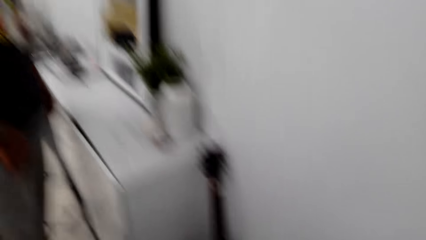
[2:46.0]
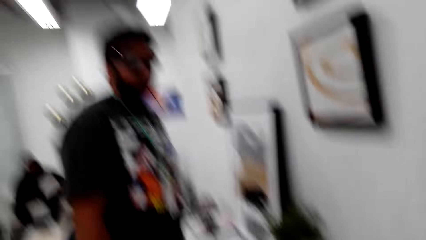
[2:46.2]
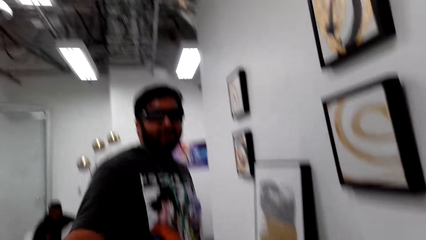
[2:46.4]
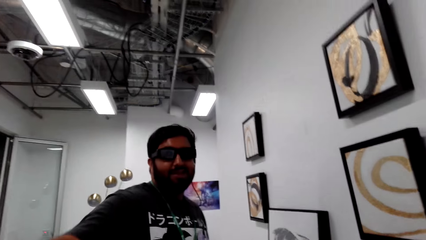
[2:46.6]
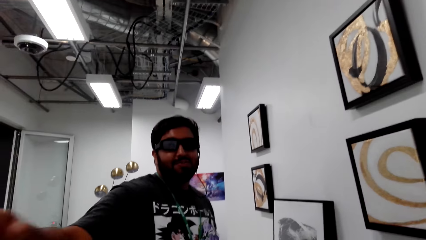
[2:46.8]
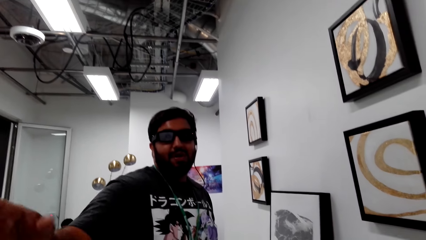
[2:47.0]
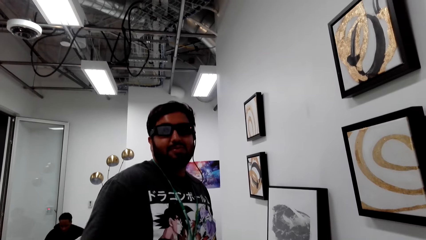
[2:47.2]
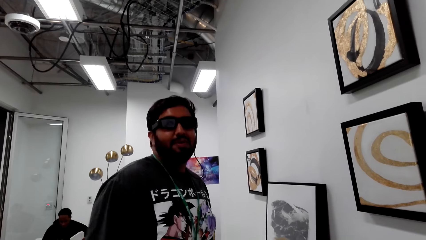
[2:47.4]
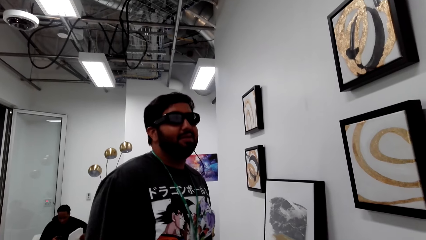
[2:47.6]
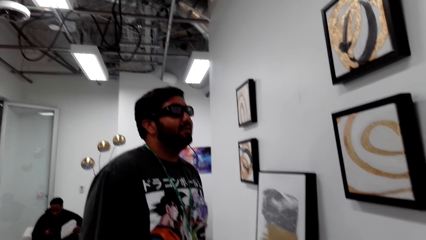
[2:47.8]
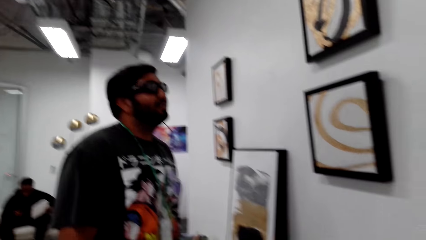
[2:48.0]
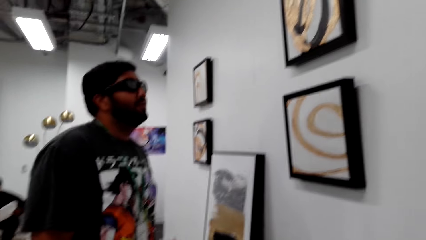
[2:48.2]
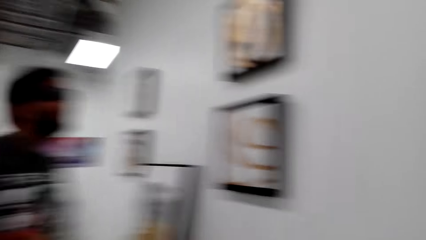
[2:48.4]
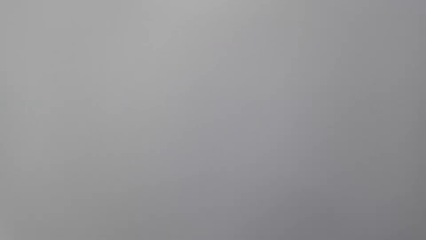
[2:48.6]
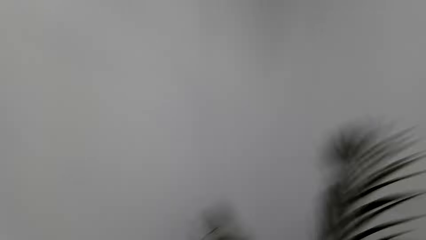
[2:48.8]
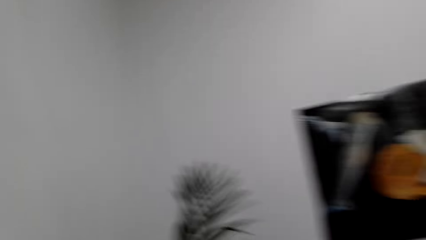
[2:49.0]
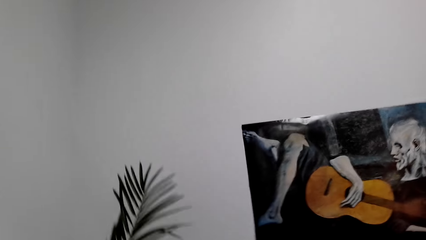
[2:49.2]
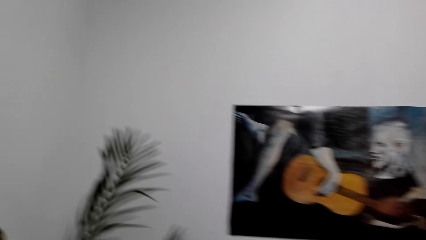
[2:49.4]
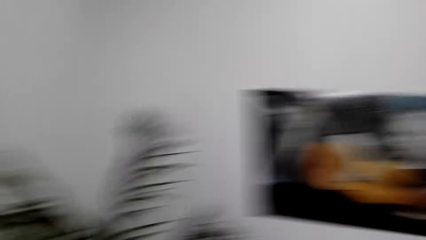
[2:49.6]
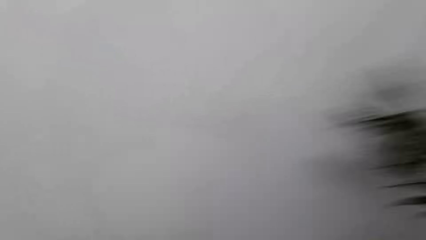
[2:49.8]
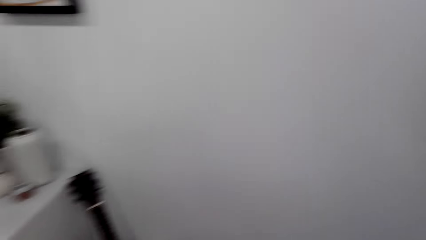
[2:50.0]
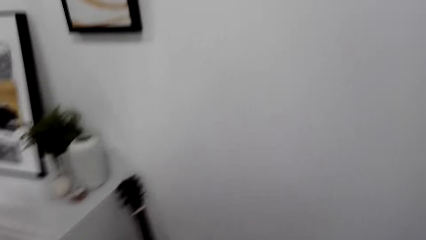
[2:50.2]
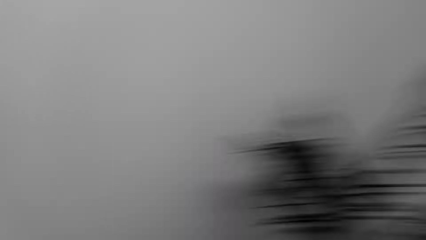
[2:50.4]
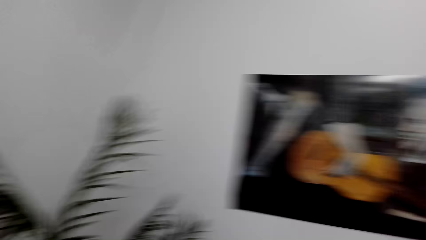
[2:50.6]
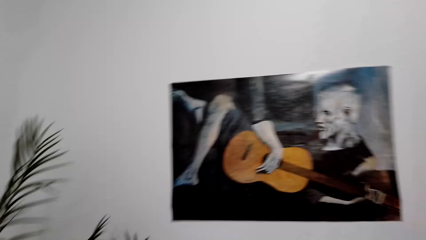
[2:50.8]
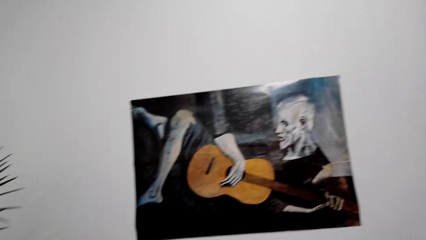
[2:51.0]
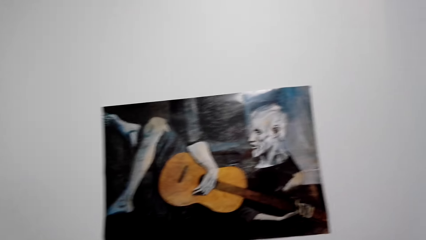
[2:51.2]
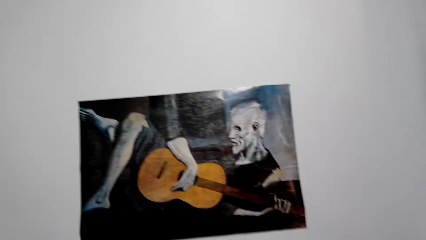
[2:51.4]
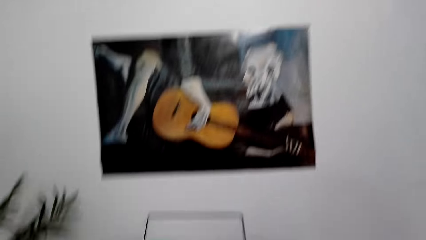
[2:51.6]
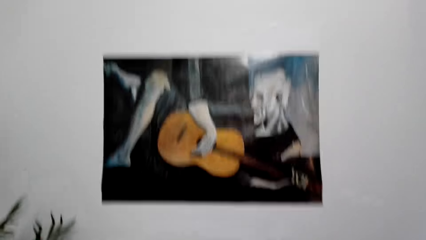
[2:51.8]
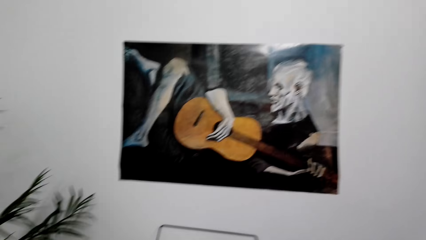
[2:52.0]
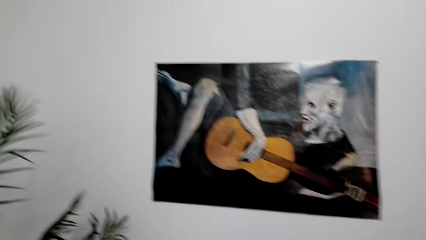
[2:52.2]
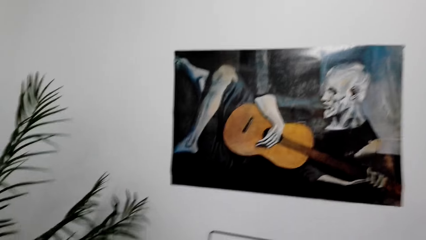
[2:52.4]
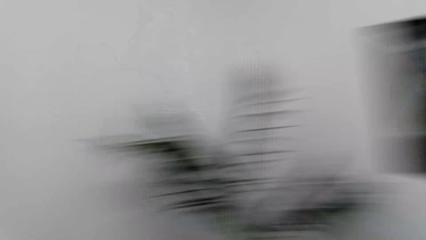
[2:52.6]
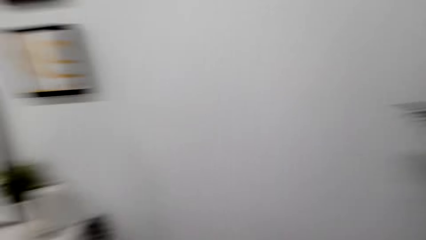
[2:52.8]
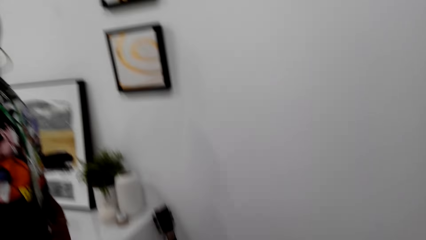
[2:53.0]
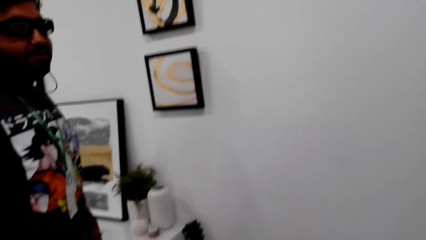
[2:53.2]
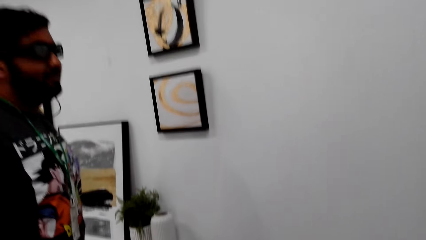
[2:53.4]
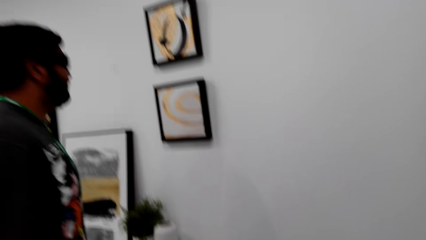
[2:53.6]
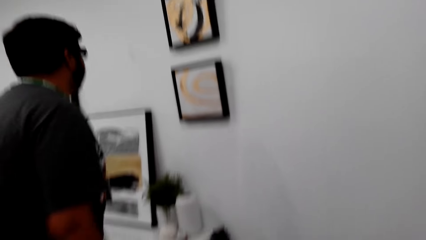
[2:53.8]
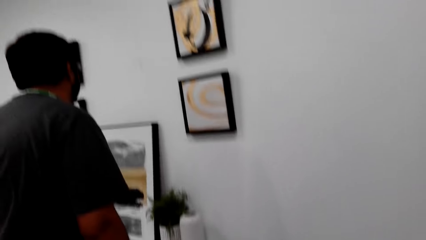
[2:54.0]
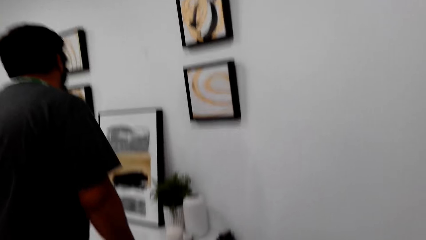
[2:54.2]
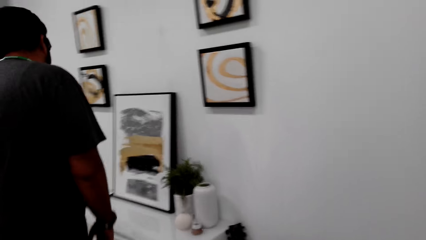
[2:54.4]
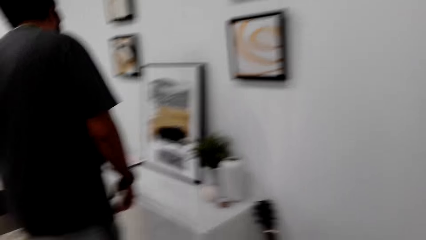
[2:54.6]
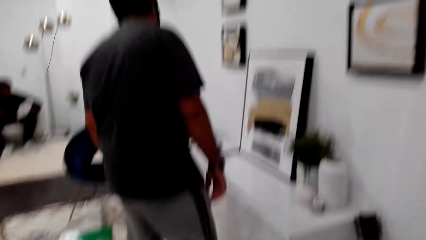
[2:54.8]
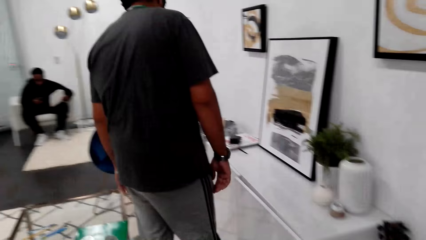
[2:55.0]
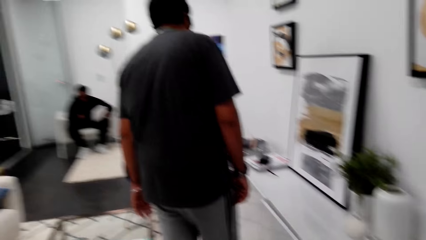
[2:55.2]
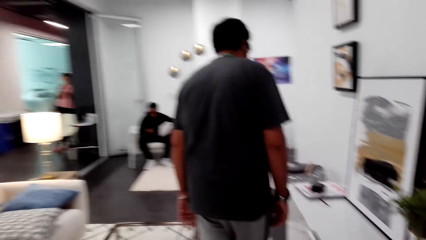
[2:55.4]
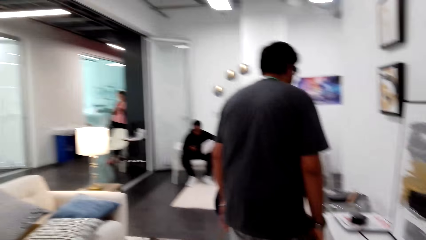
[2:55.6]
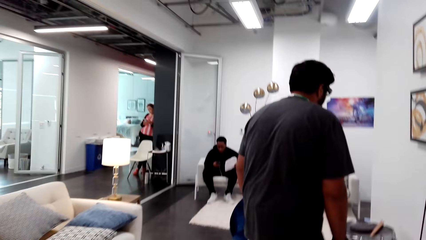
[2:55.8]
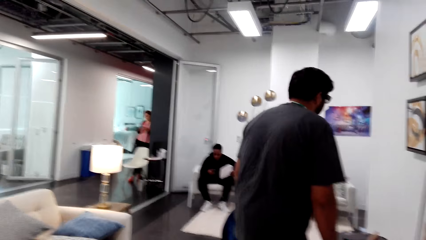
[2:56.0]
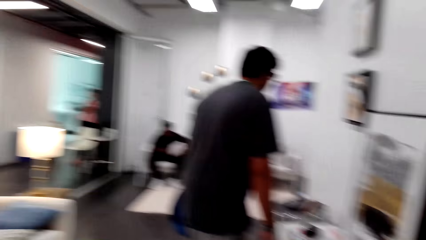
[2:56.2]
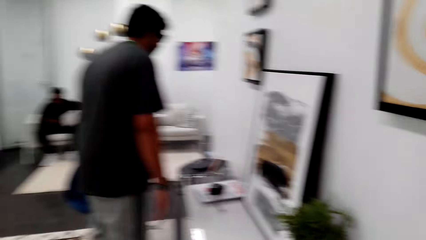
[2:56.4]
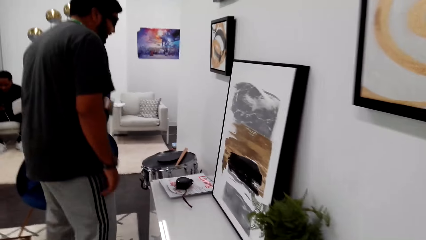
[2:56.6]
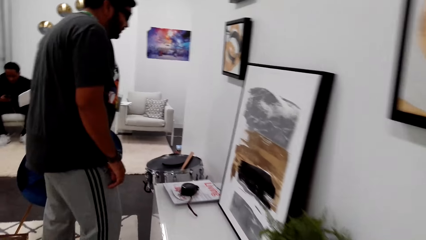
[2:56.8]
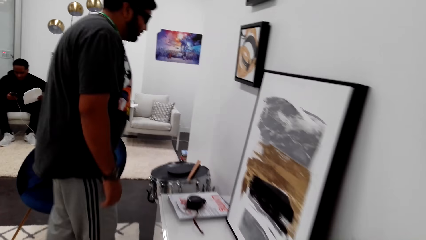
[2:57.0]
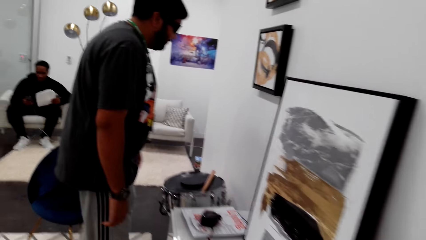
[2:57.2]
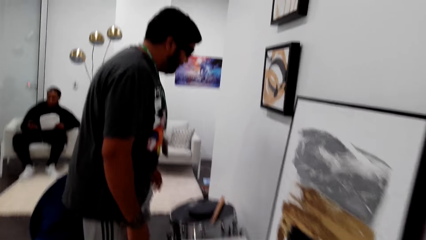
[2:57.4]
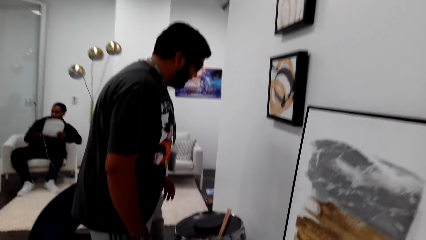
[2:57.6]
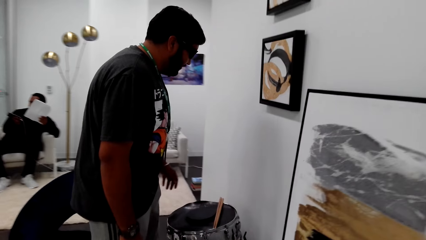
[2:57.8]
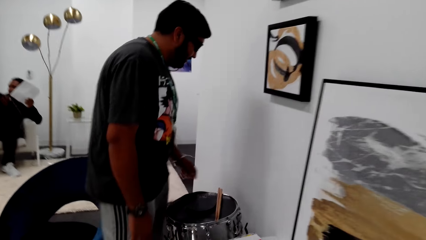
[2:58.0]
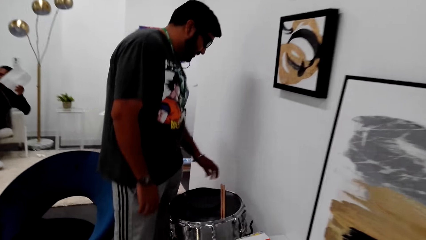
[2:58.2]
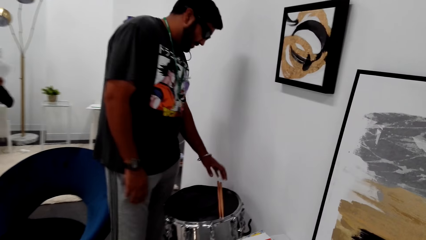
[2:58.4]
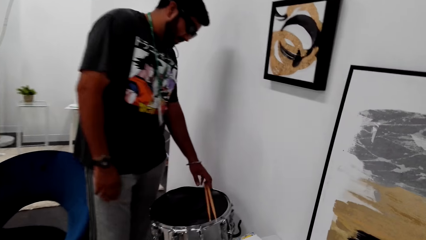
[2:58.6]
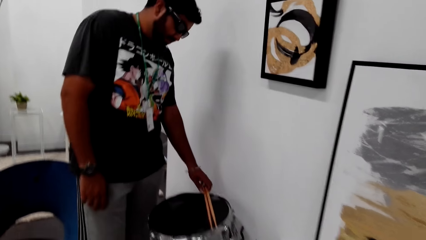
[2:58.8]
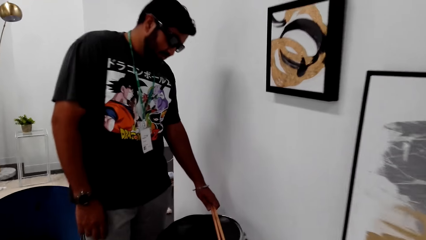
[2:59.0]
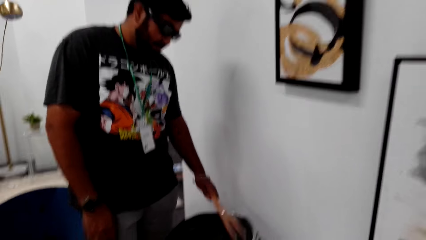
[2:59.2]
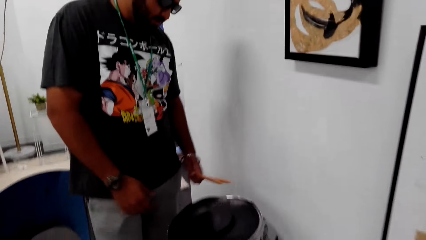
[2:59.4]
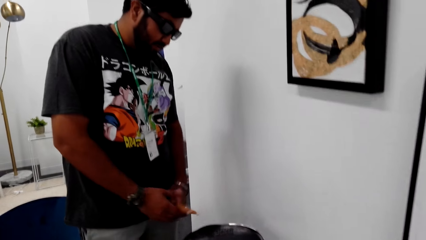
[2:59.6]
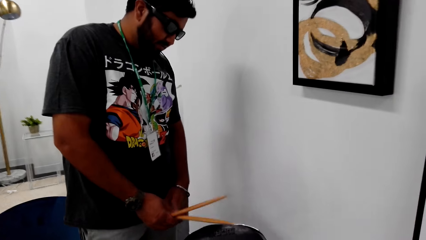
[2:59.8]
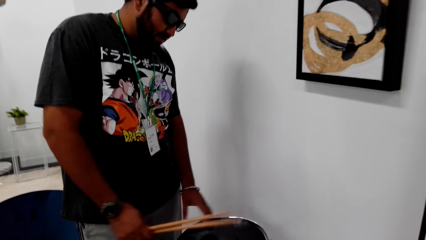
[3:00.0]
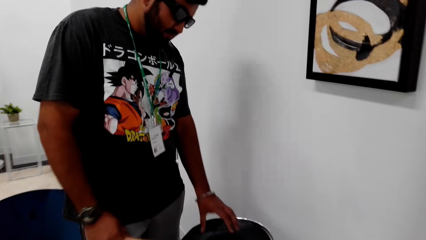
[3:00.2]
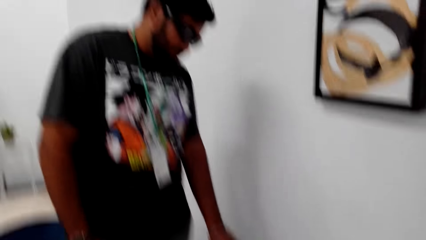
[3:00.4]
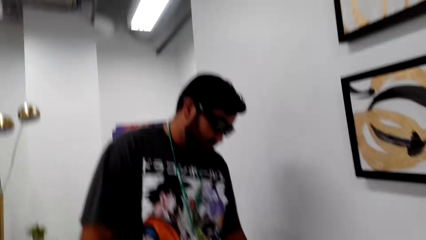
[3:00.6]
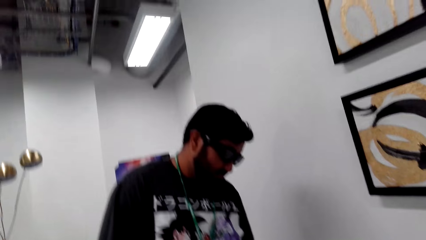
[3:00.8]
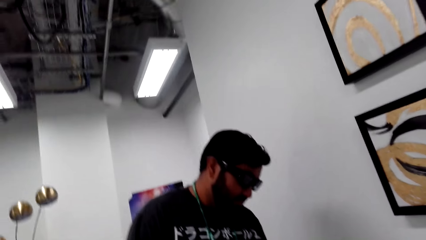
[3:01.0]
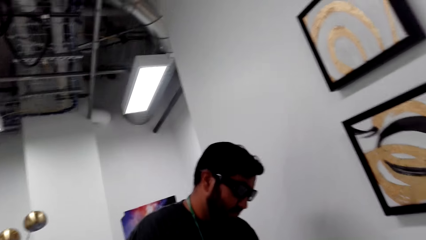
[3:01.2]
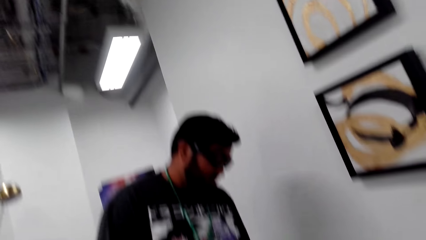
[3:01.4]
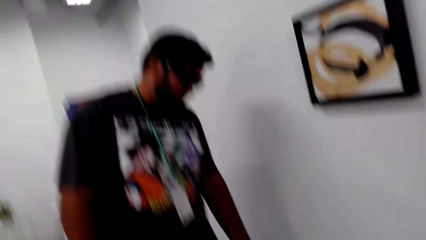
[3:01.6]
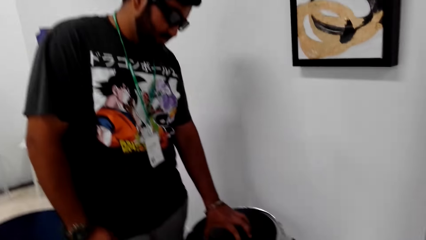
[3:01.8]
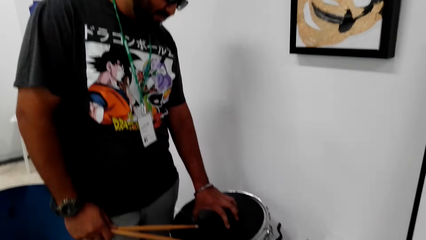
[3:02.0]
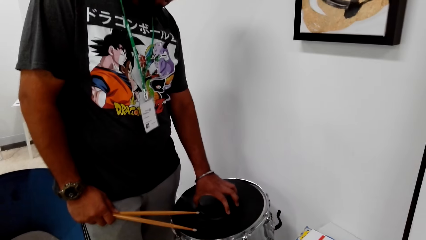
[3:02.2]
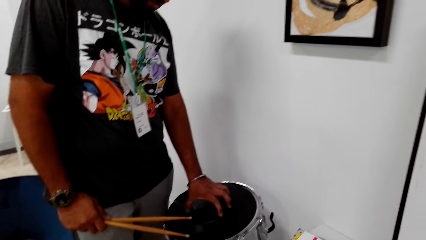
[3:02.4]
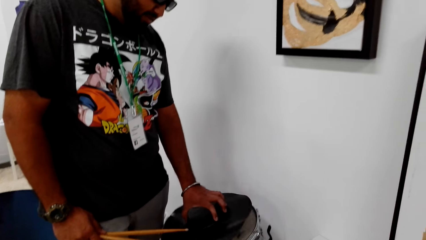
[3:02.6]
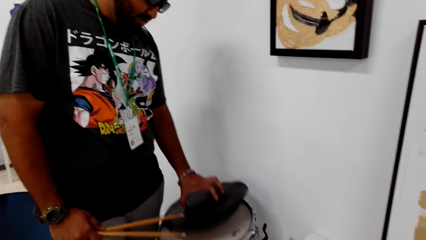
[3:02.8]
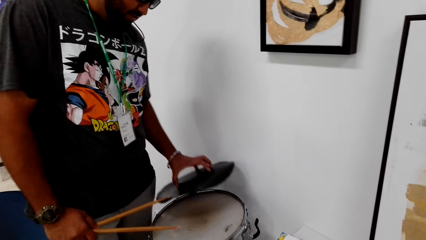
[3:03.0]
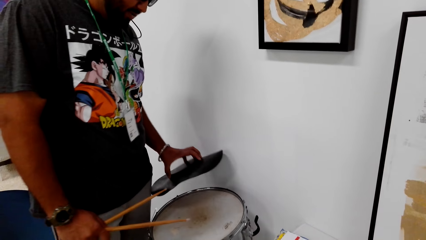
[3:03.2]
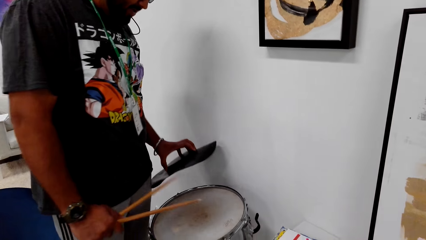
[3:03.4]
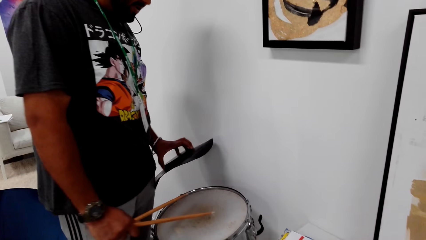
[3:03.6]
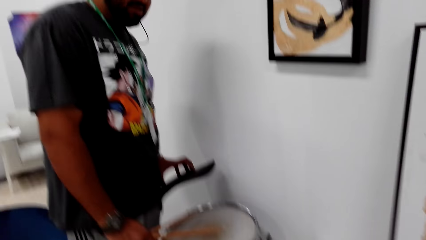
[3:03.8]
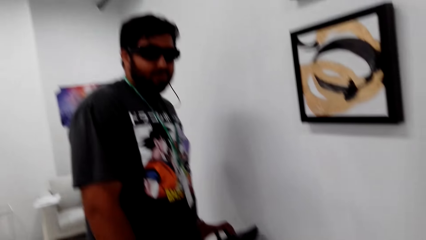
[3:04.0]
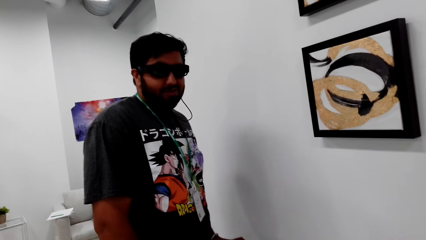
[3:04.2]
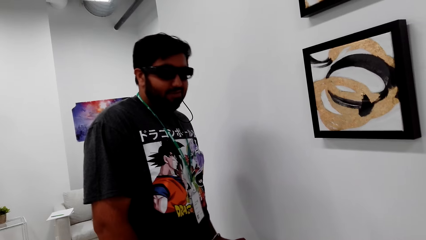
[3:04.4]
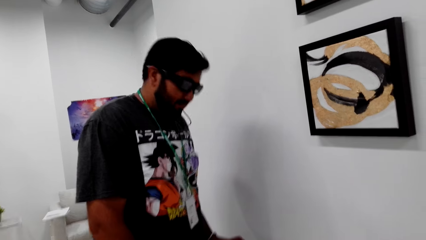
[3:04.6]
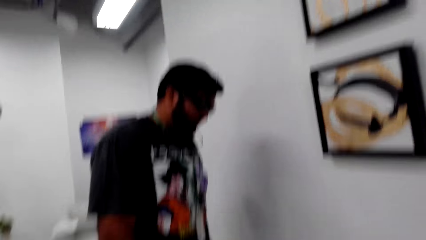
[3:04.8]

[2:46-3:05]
The camera wearer looks around repeatedly. They look at the man and talk to the man. They talk to the man again and look at the portrait painting in the wall. The man talks to the camera wearer. The camera wearer looks around. The man walks around. The camera wearer walks around. The man talks to the camera wearer. The man talks to the camera wearer again and picks up a drumstick with his left hand. The man holds the drumsticks. The man talks to the camera wearer and holds the drumstick with his right hand. The man talks to the camera wearer and touches a drum with his left hand. The camera wearer lifts something. The man removes the drum cover with his left hand and holds the drum cover with his left hand. The man talks to the camera wearer.
